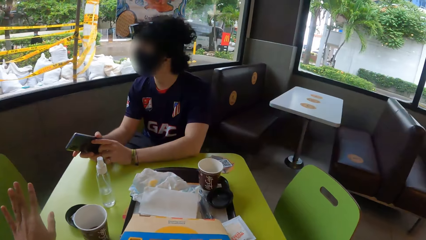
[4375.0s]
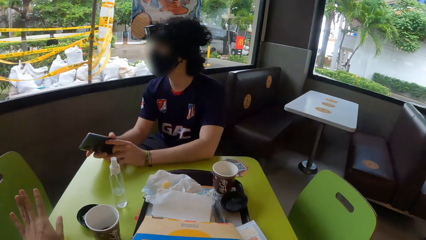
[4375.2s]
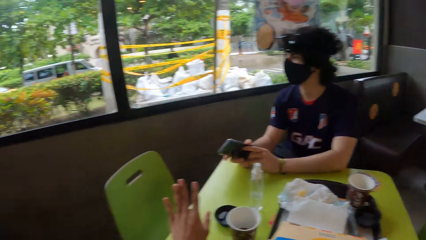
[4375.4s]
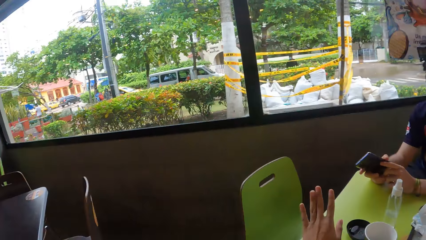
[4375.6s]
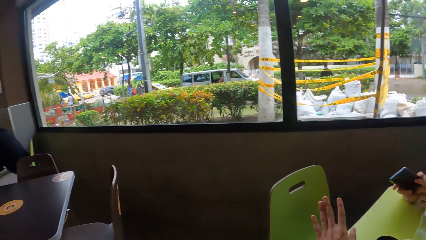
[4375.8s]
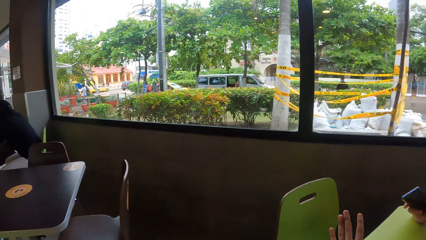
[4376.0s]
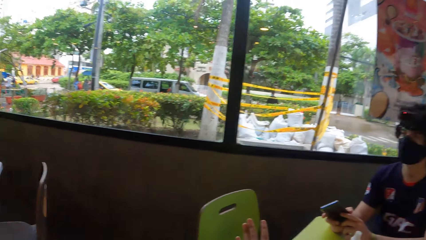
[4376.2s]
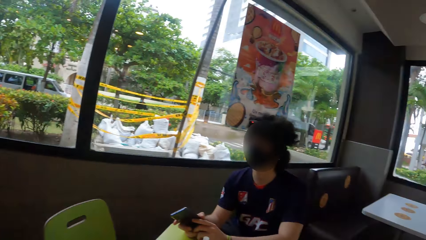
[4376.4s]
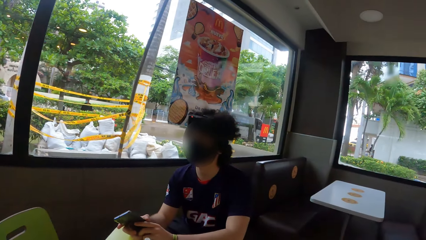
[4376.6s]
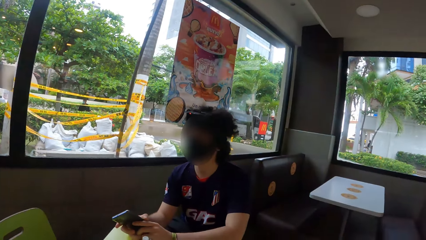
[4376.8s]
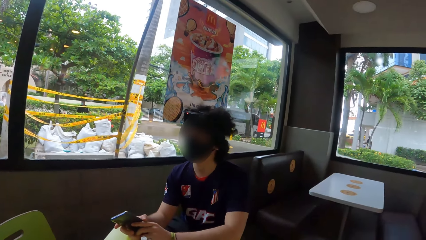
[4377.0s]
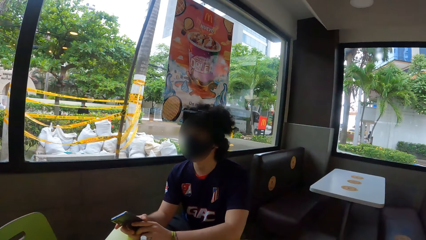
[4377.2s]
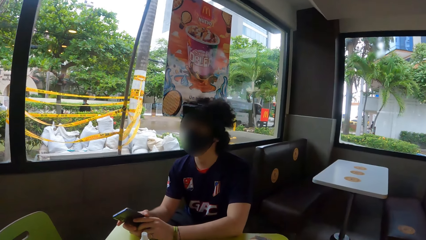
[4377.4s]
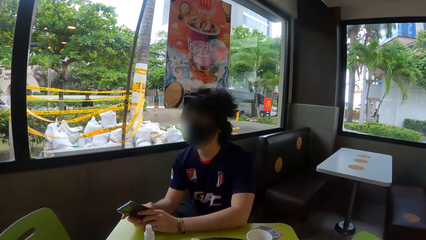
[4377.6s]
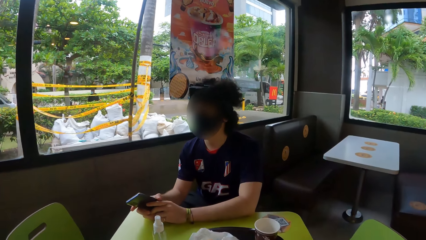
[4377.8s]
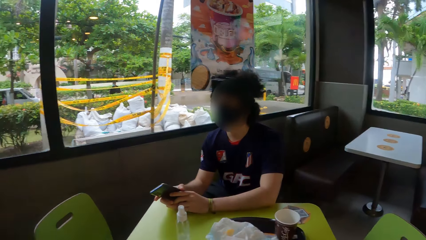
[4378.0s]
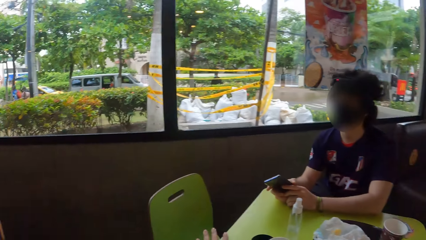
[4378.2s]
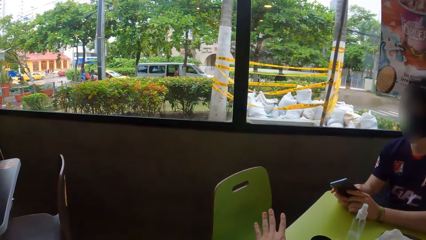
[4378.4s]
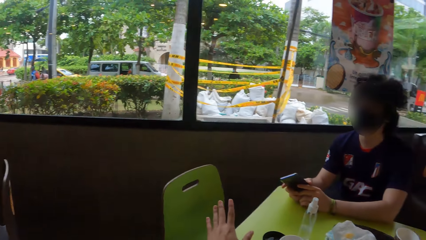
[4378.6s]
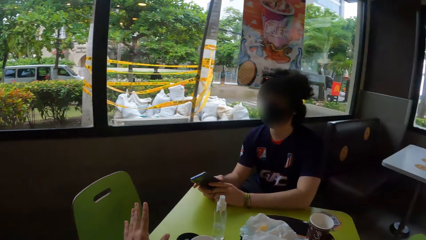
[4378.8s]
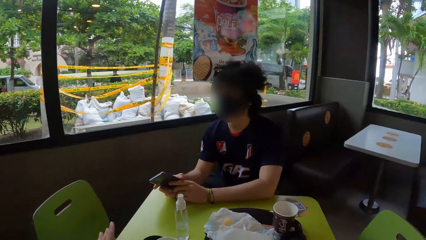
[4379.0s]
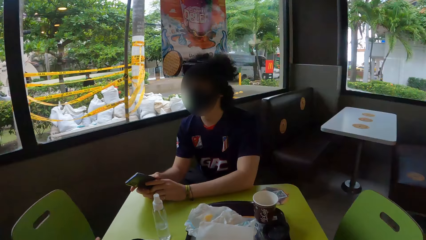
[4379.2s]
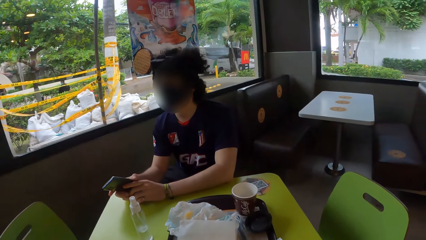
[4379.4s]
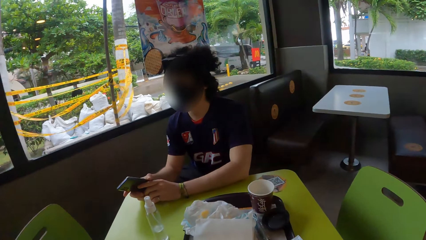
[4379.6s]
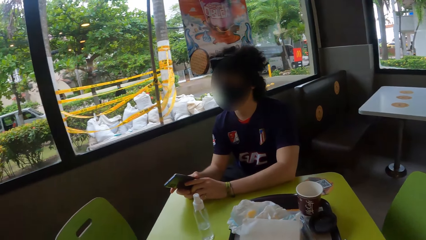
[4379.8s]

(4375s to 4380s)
The camera wearer converses with a man.

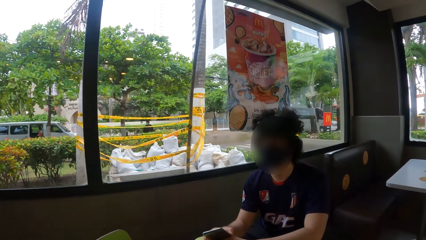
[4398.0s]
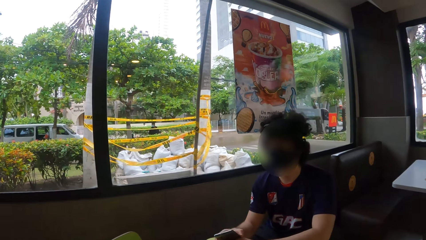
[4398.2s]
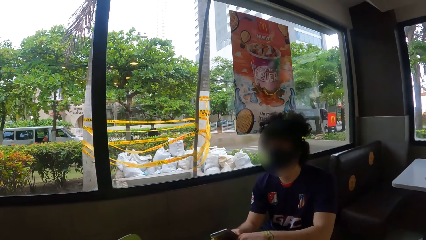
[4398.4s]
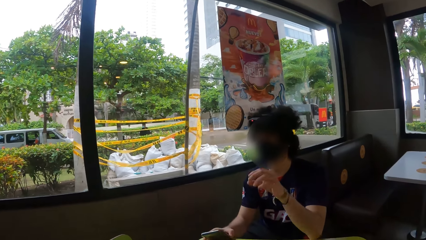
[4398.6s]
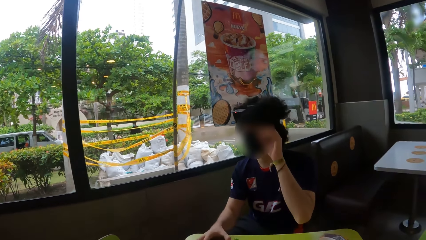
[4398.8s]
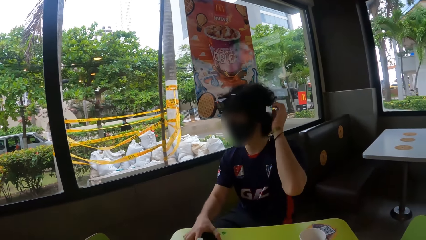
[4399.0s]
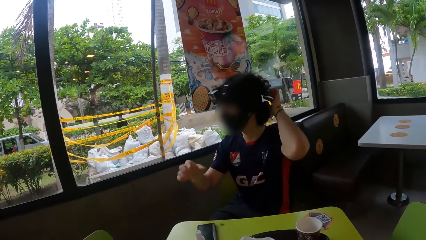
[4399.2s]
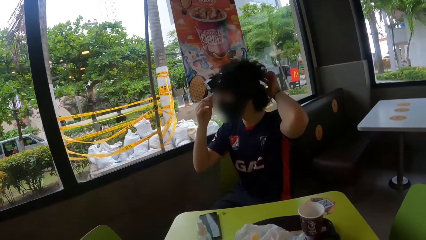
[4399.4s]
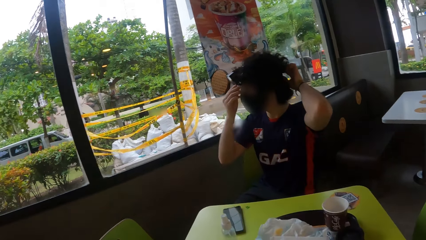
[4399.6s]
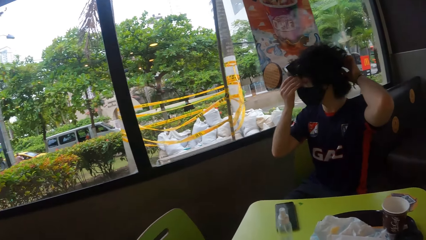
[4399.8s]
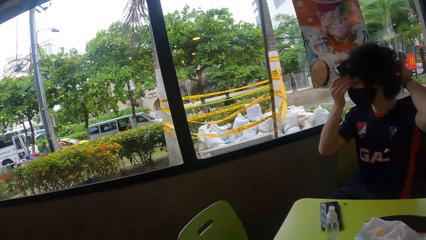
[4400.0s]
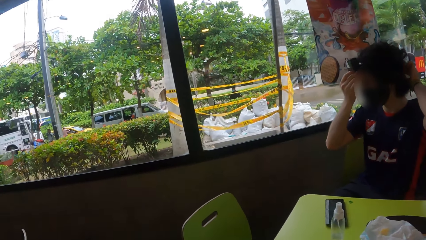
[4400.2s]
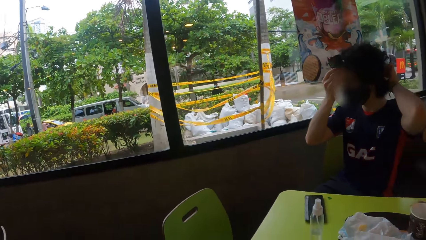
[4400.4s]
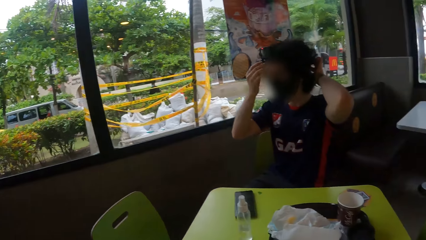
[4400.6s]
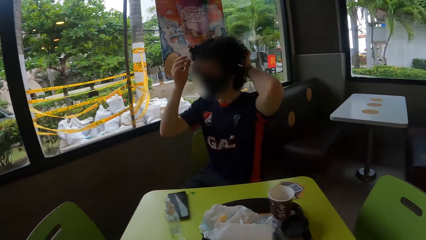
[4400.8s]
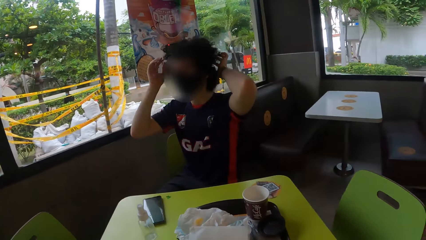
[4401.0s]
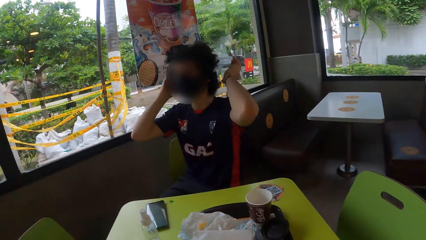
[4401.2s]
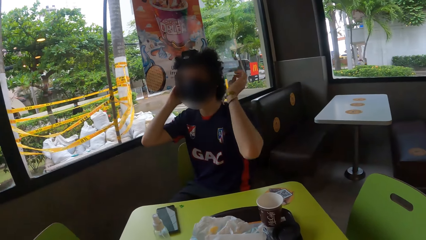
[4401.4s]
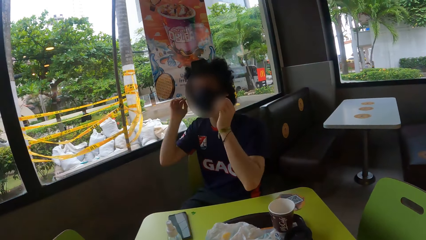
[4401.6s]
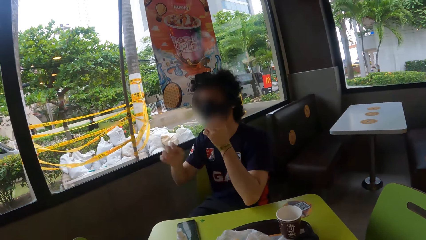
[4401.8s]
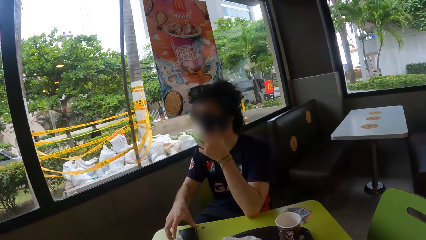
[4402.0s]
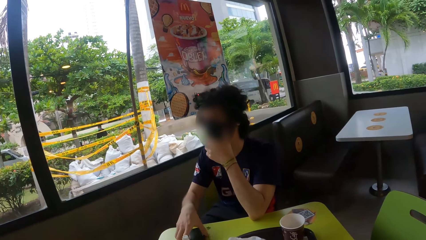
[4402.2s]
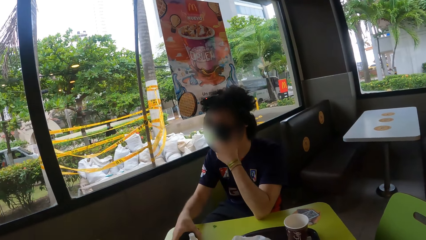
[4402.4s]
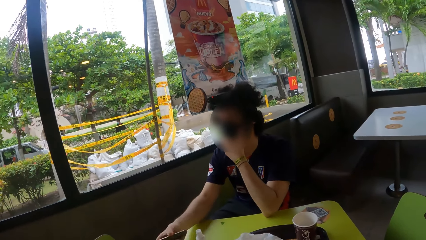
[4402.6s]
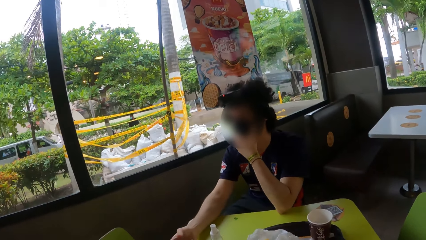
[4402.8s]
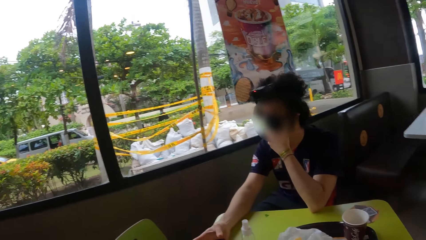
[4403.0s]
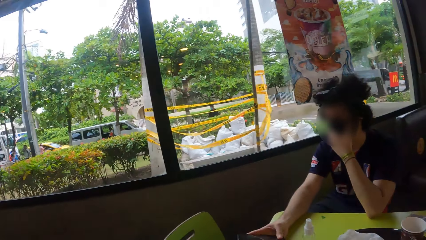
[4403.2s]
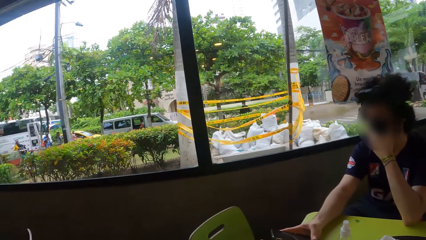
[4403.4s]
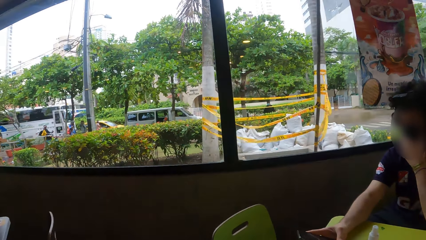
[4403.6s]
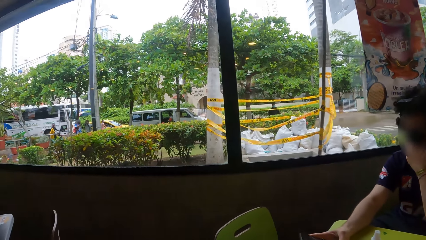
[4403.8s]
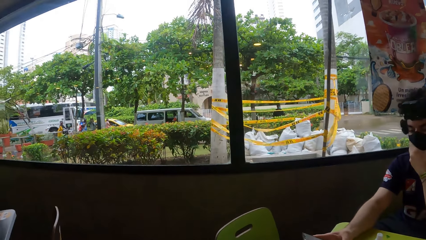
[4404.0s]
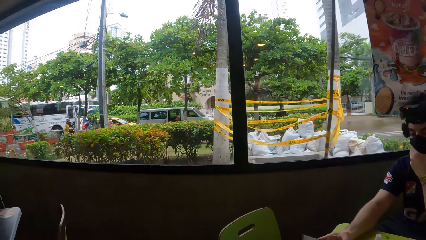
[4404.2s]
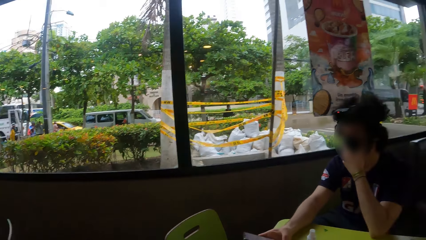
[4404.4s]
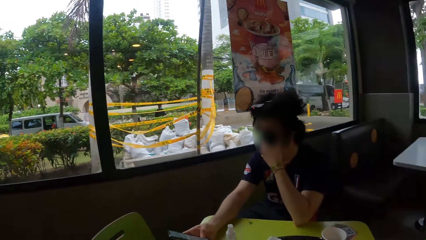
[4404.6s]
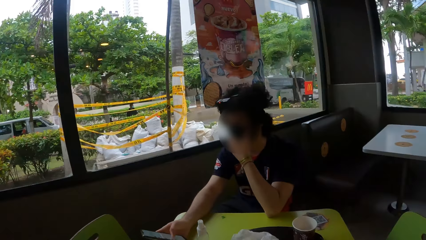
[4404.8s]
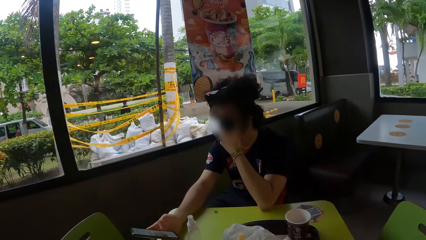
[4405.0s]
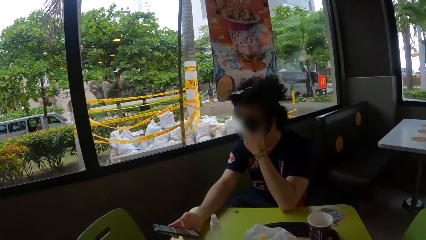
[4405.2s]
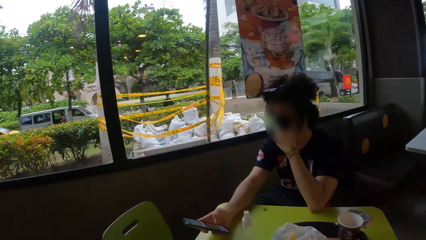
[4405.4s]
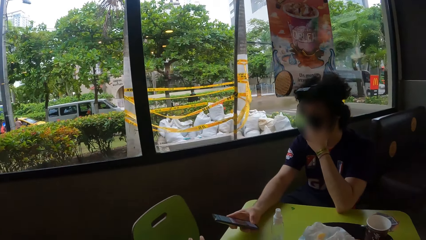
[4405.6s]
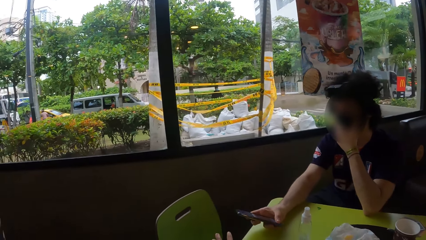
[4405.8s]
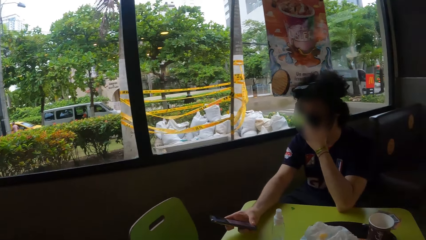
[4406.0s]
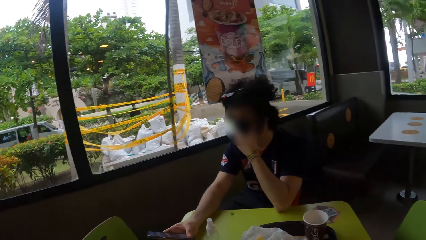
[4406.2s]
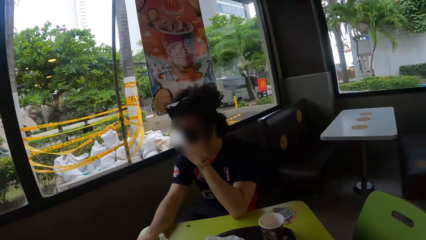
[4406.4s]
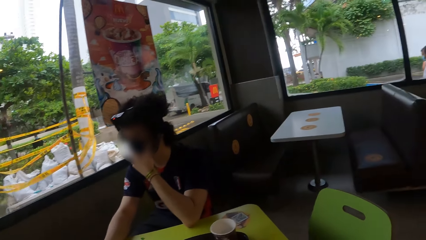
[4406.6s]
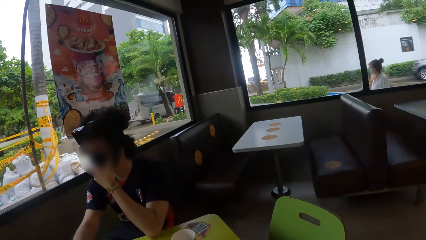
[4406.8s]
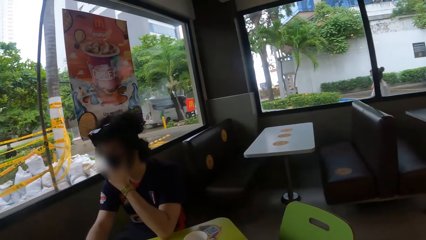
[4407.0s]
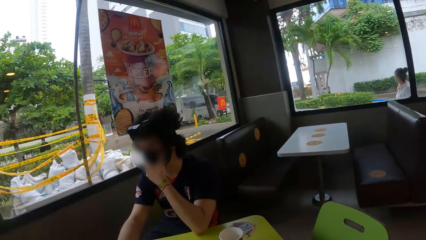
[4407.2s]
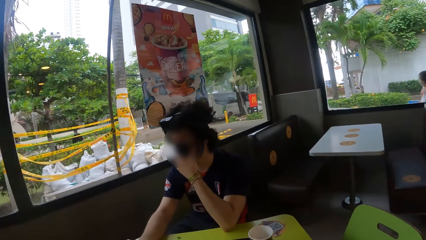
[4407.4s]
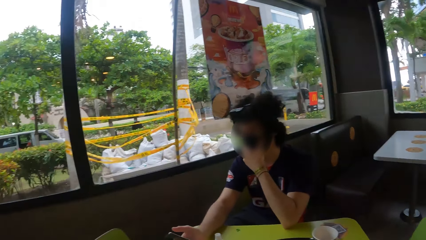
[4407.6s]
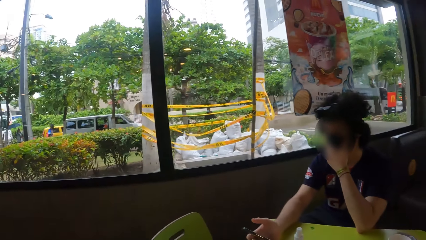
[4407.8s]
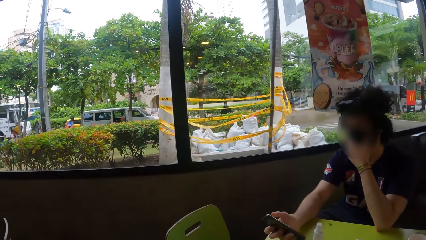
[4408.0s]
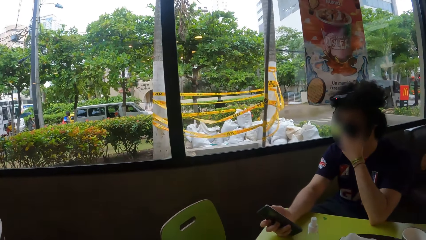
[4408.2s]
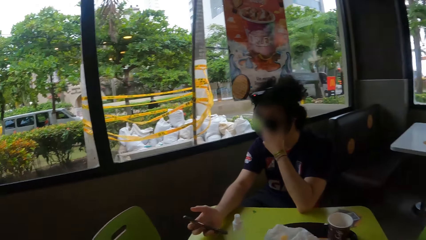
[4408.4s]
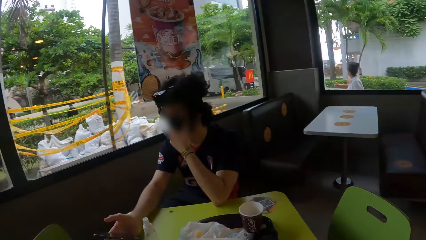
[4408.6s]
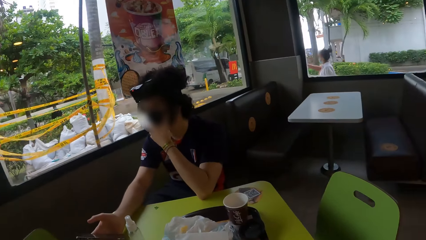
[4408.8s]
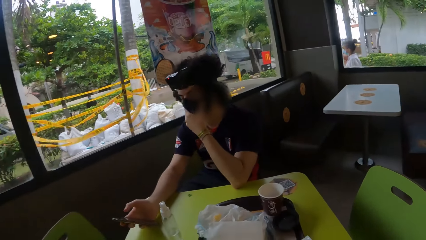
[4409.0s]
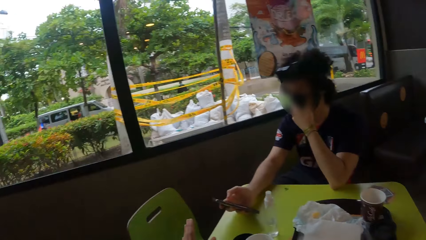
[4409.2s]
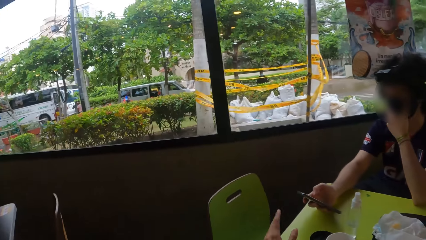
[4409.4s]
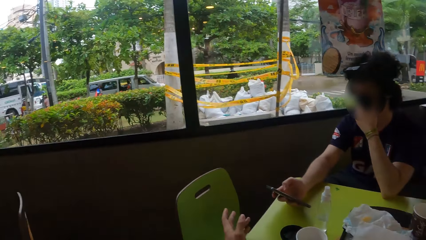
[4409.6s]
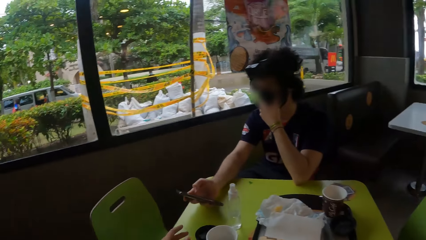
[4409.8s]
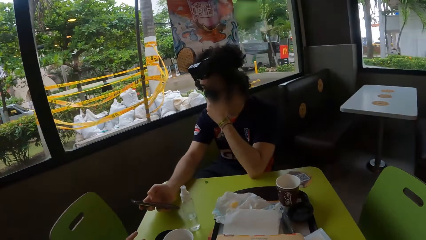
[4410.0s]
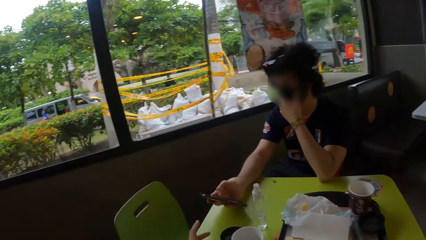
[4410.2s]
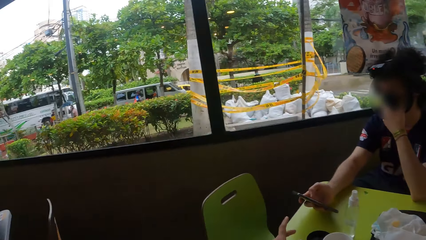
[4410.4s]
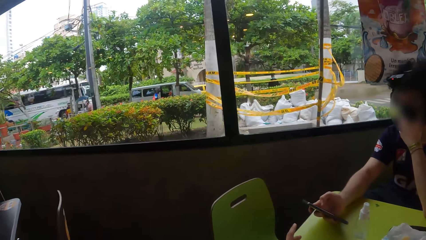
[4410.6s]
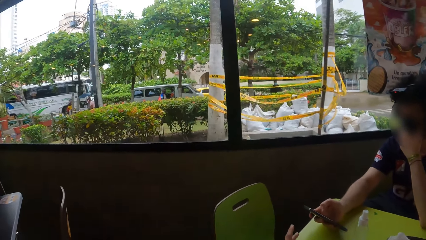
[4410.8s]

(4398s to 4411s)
A man holds the camera on the head, picks up the phone and scrolls the phone in the hand. The camera wearer lifts up the hand on the table.
